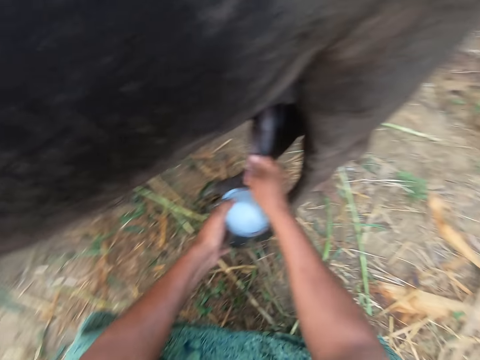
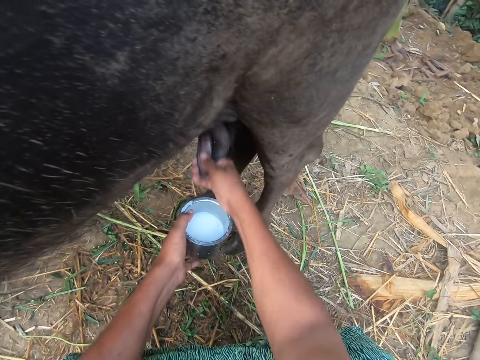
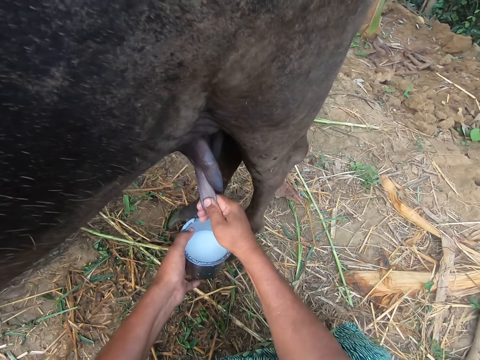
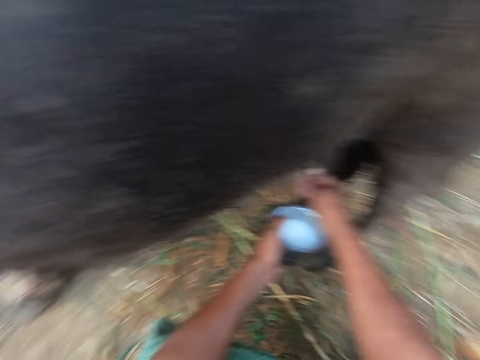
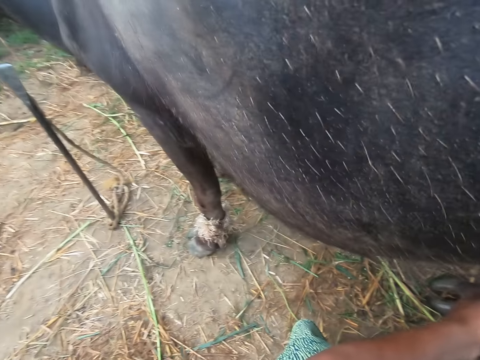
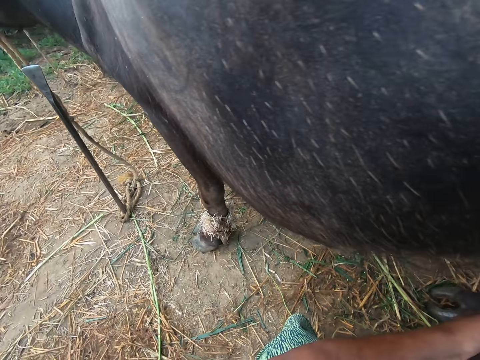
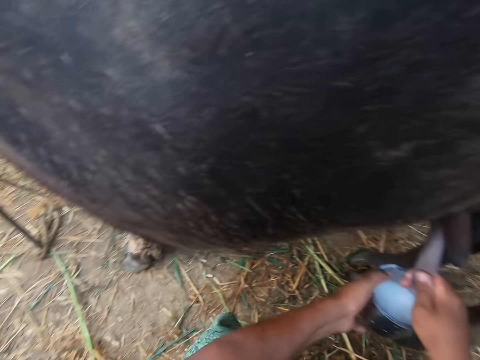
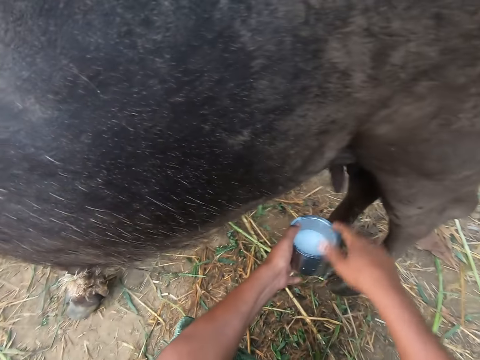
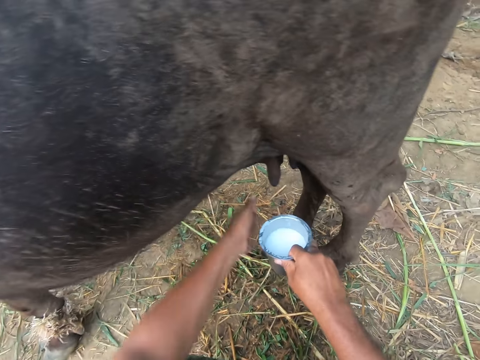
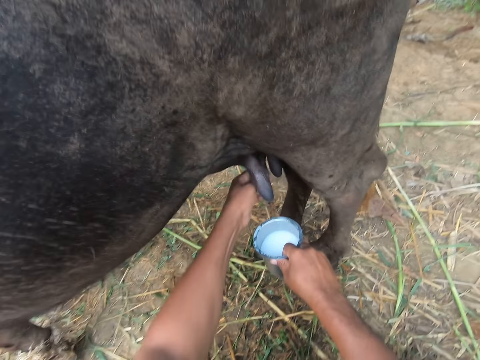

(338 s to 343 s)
The camera wearer turns the head left, turns the head right and swings the right hand. He passes the milk cup from his left hand to his right hand. He swings the left hand, holds the cow breast and milks the cow.

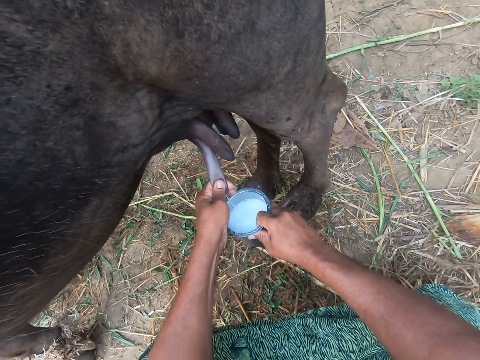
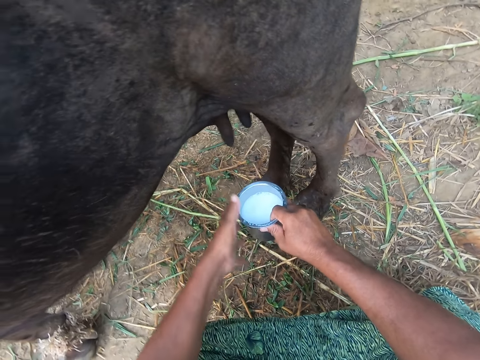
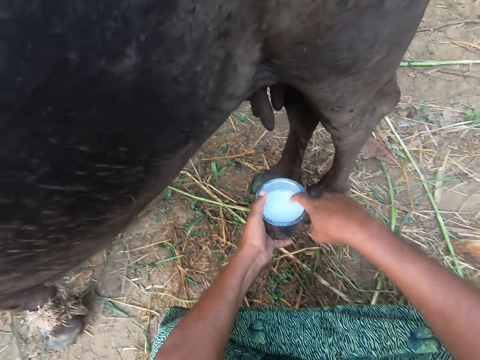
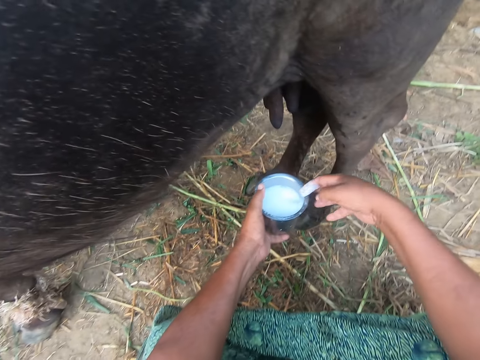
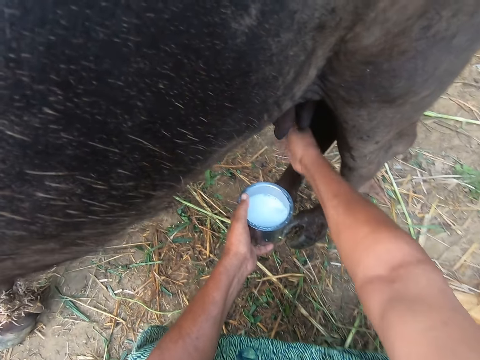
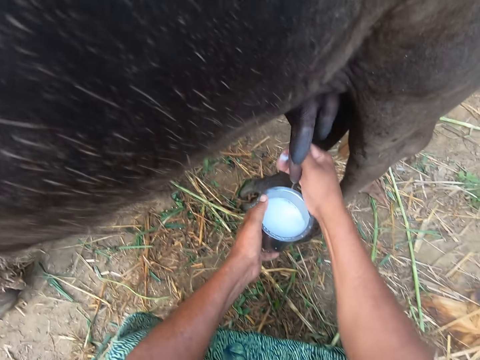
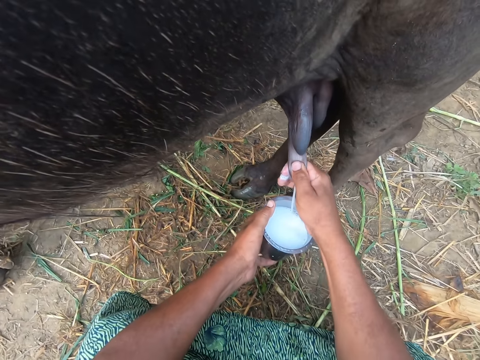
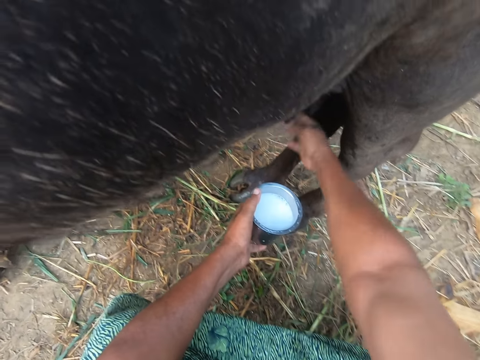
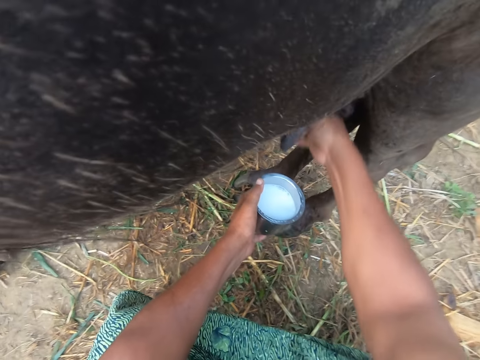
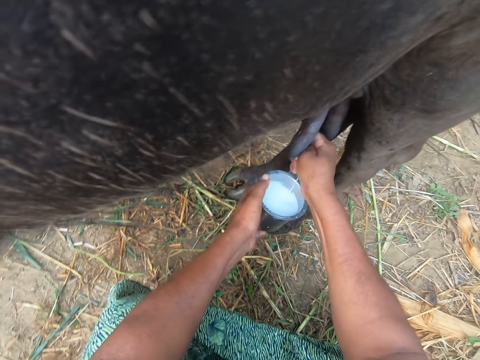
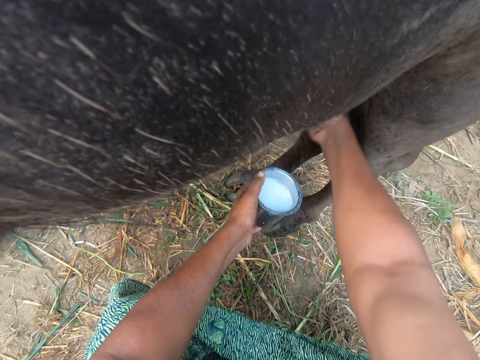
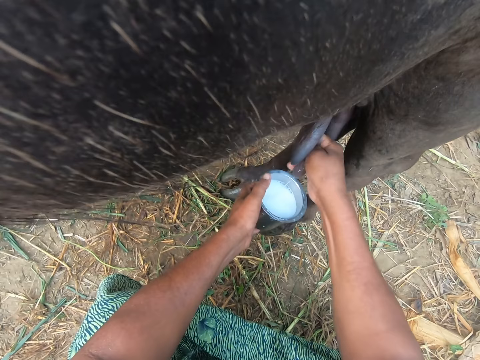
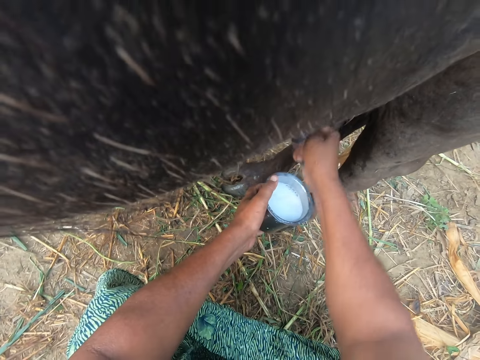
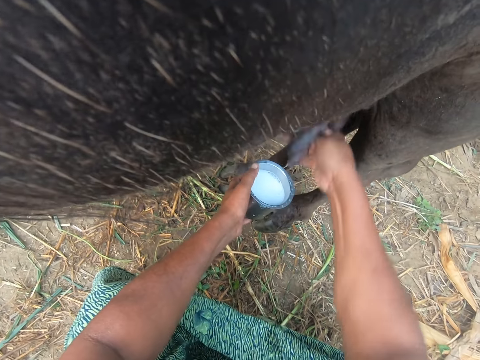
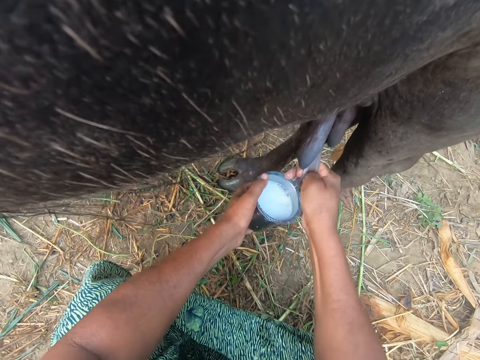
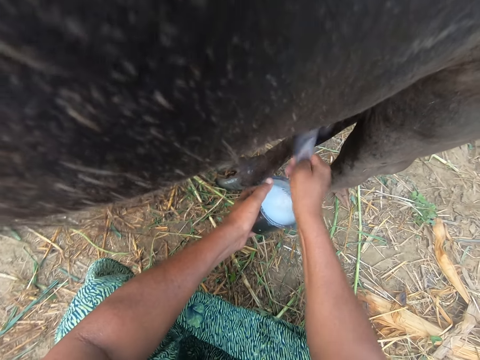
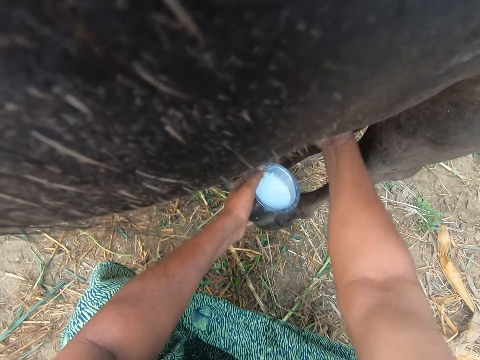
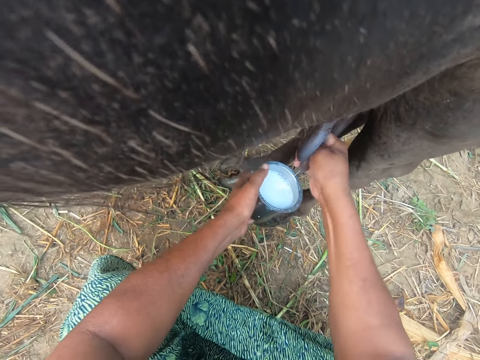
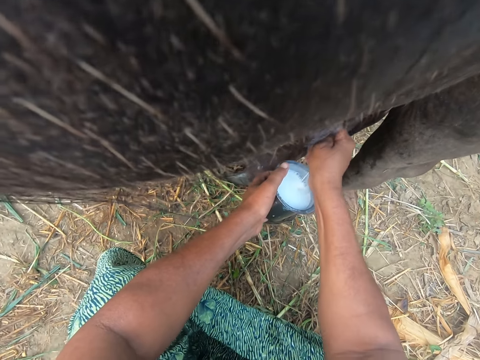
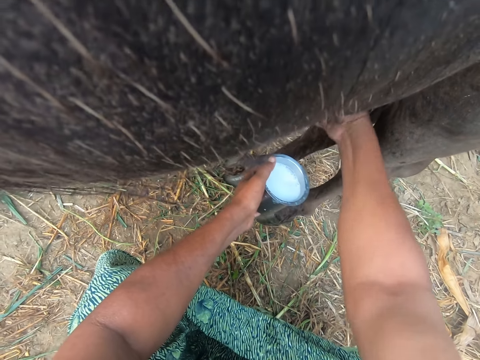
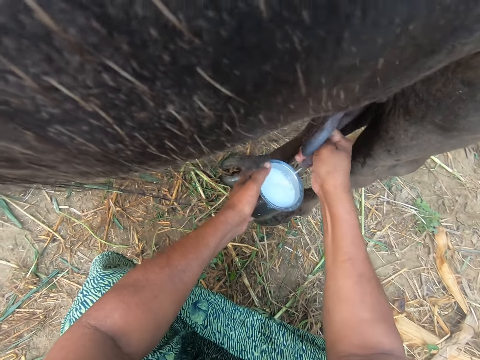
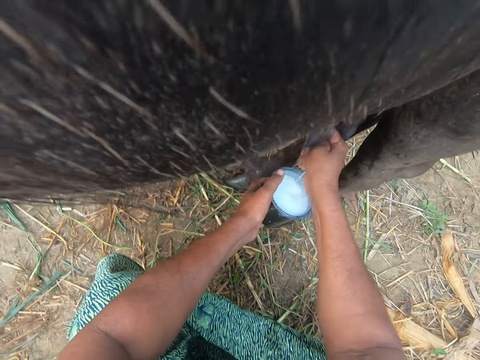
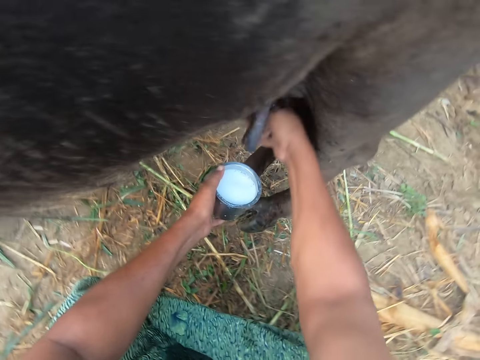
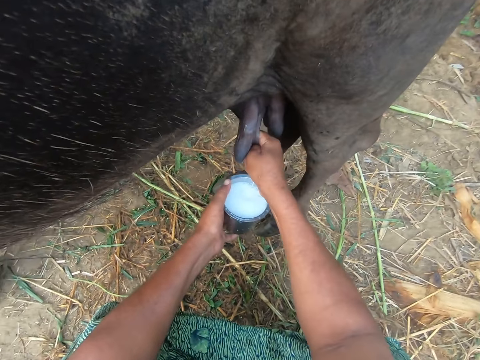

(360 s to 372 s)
The camera wearer swings the left hand. He moves the tin to the left hand. He puts his right hand ring finger in the milk. He swings the right hand. He swings the right hand again. He rubs the milk on the finger, holds the cow breast and milks the cow.

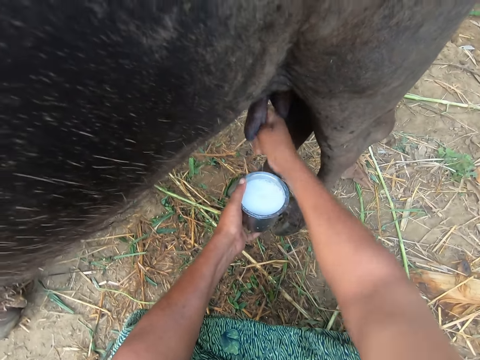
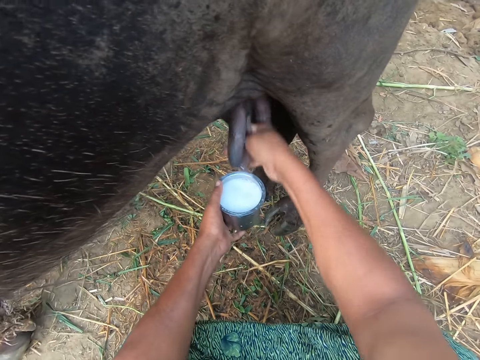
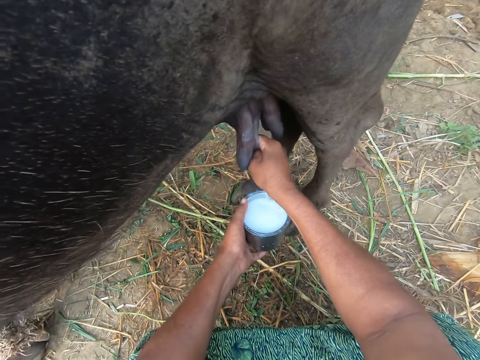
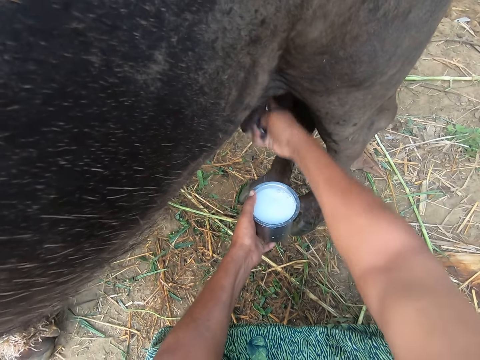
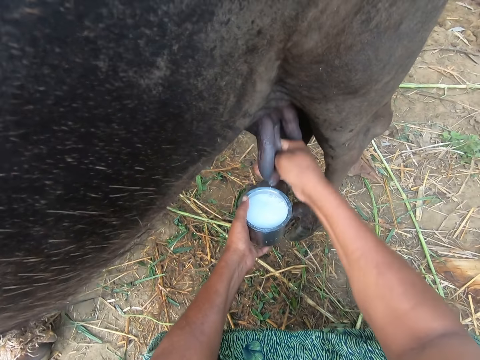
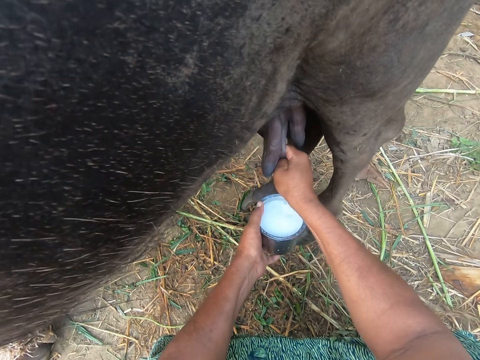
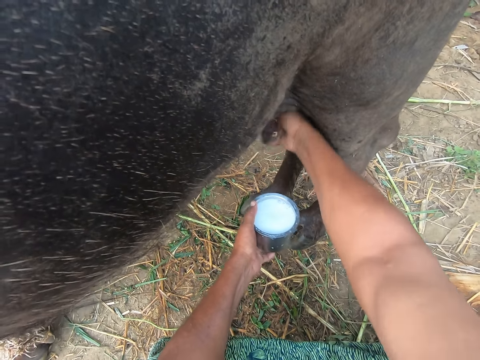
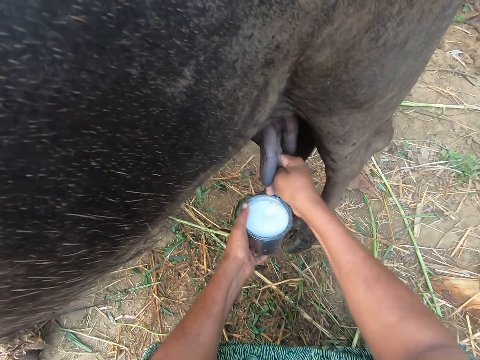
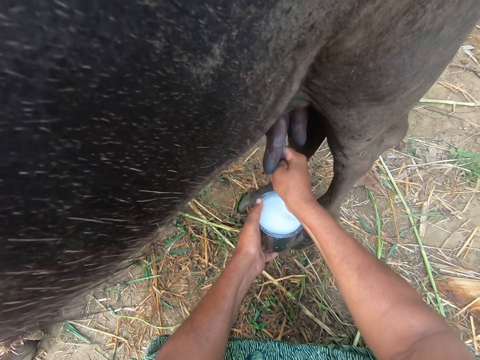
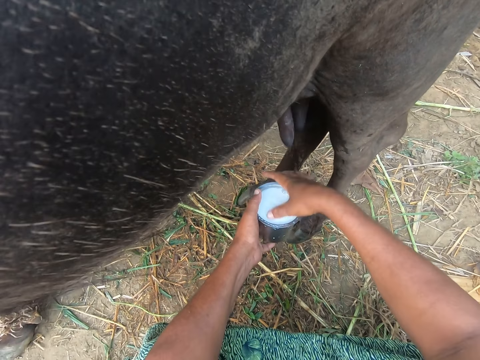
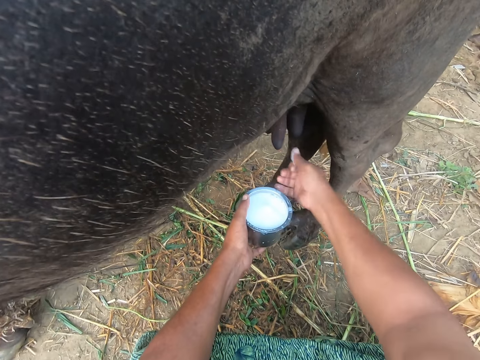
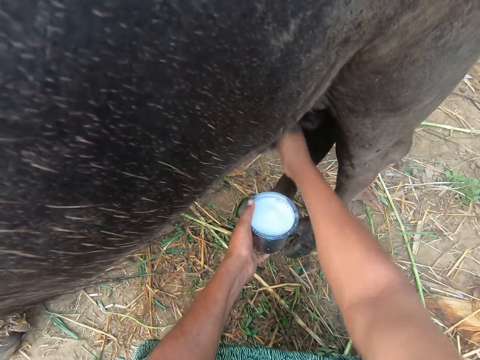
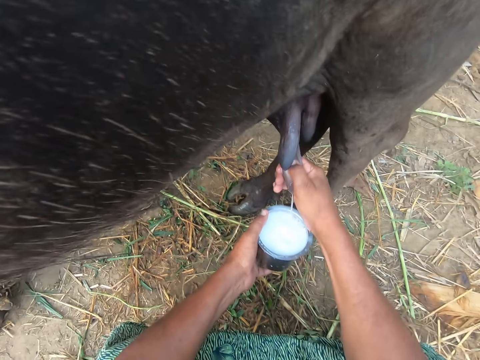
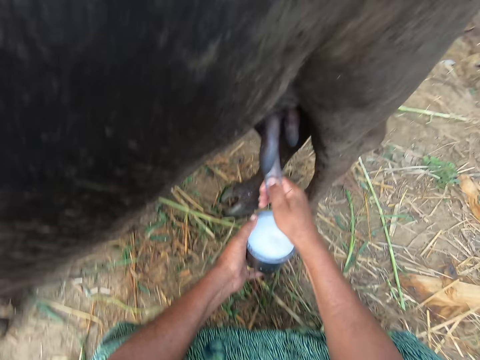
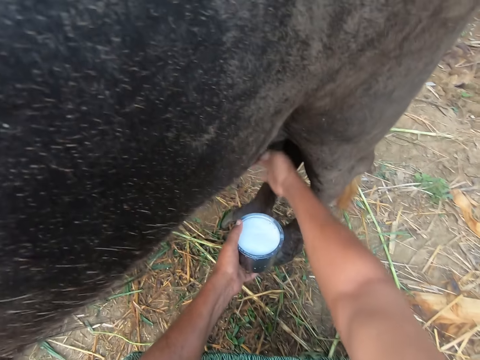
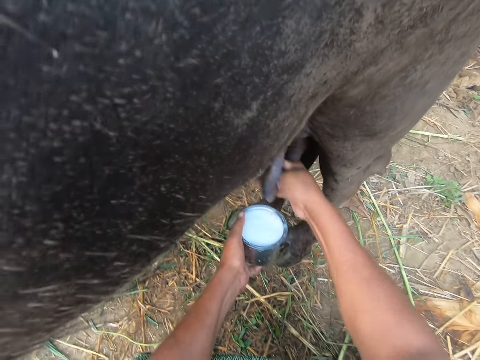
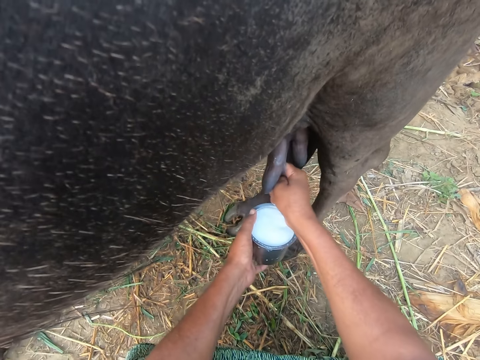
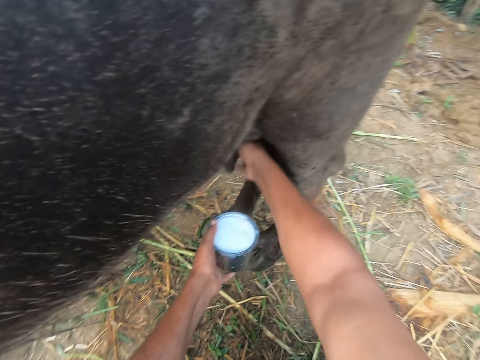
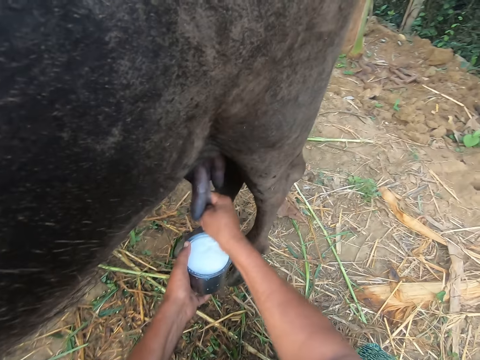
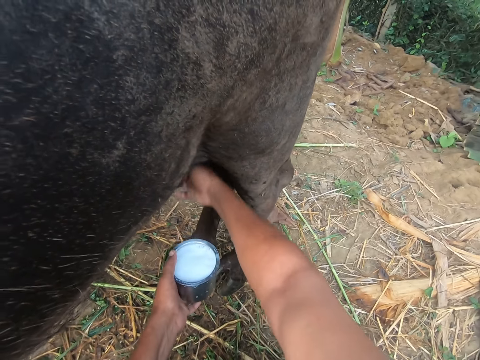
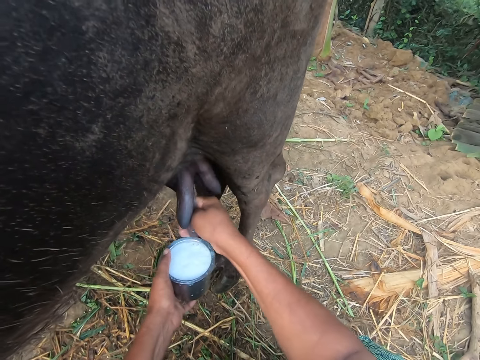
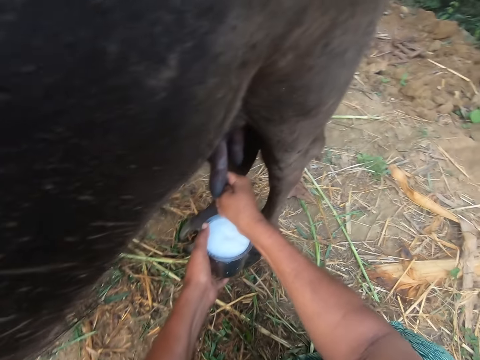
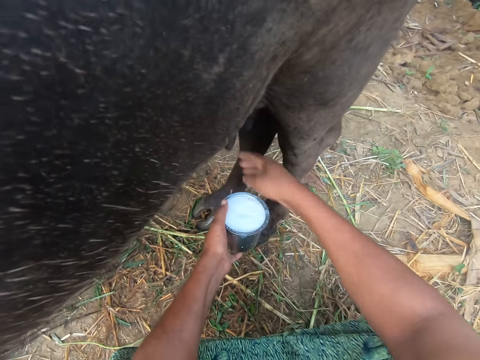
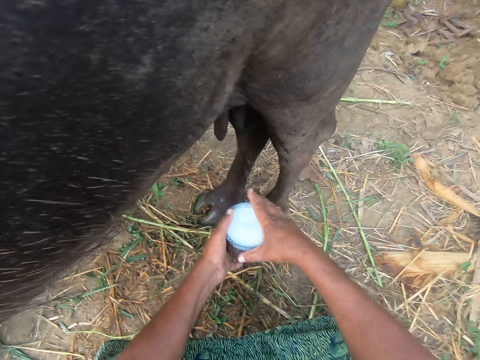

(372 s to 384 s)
The camera wearer swings the right hand. He removes dirt from the milk with his right finger. He dips a finger in the milk, swings the right hand, rubs the milk on the finger, holds the cow breast and milks the cow. He swings the right hand. He passes the milk cup from his left hand to his right hand.
